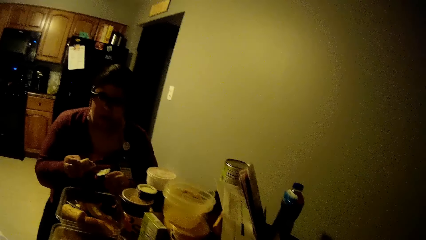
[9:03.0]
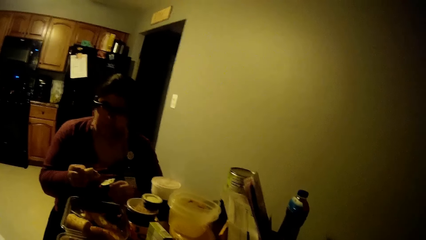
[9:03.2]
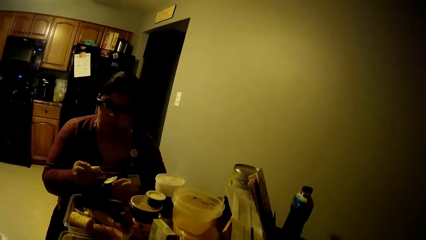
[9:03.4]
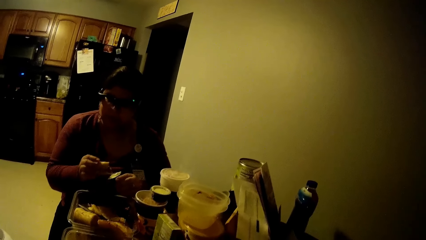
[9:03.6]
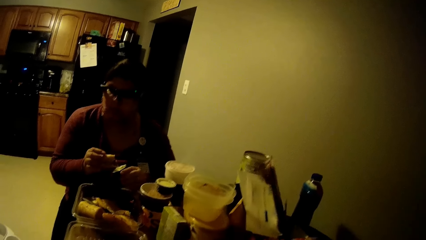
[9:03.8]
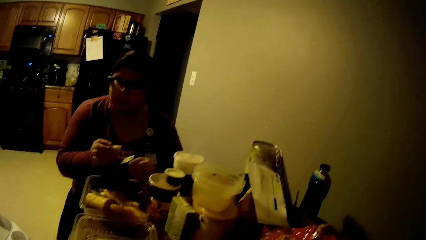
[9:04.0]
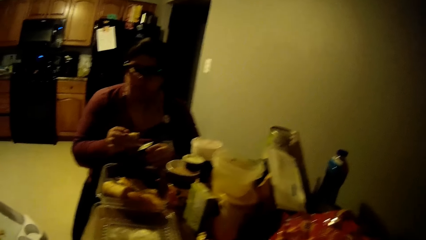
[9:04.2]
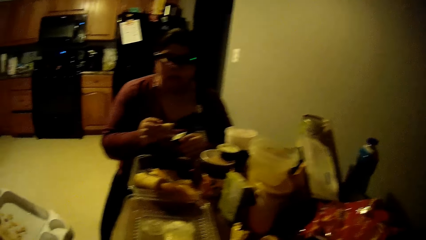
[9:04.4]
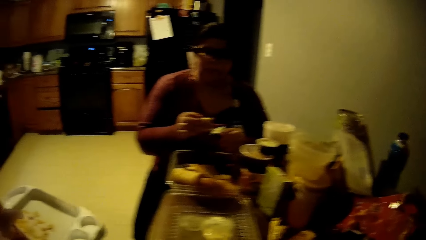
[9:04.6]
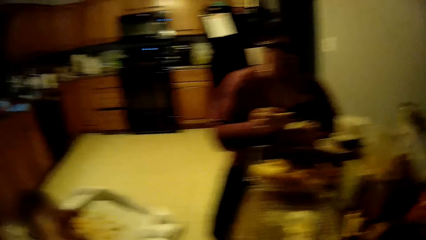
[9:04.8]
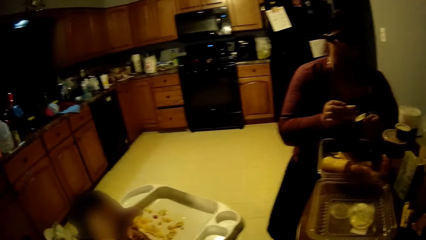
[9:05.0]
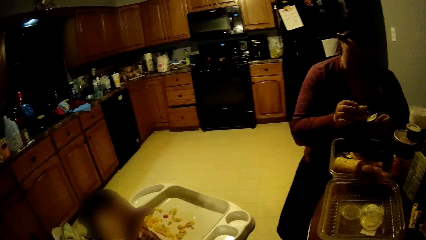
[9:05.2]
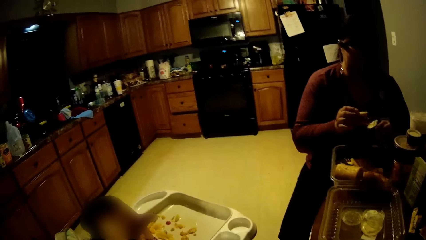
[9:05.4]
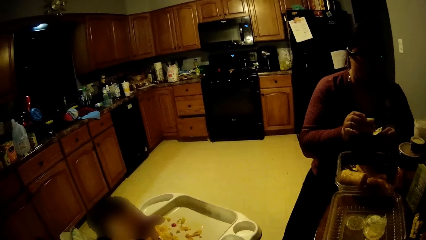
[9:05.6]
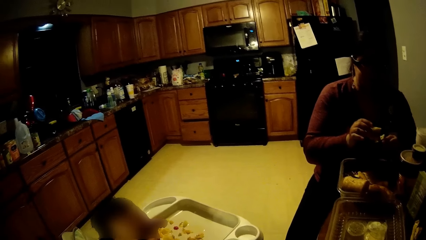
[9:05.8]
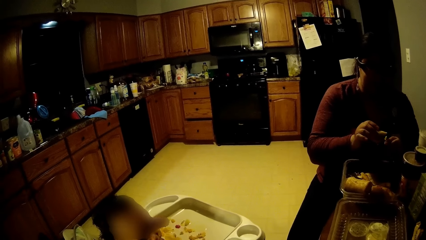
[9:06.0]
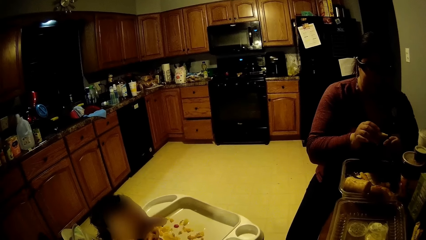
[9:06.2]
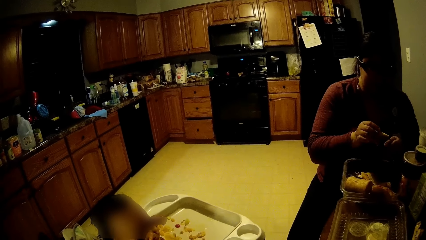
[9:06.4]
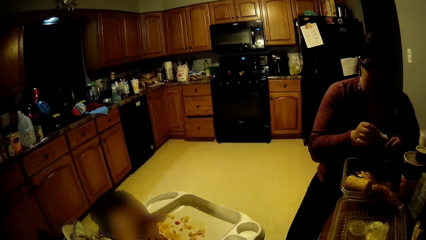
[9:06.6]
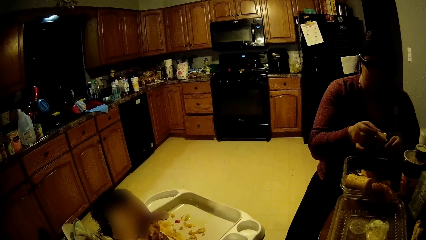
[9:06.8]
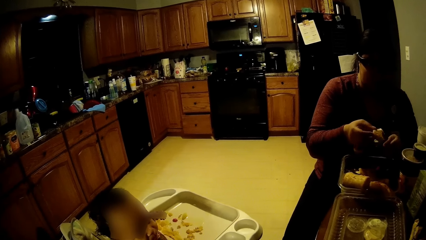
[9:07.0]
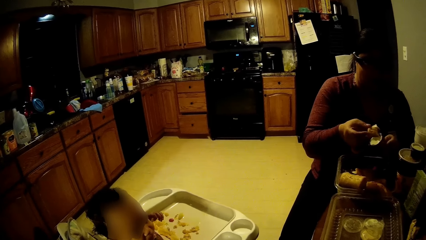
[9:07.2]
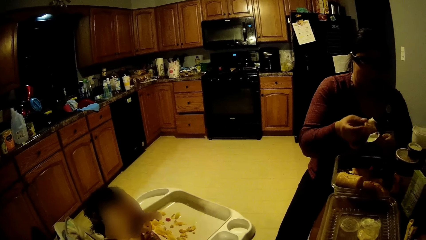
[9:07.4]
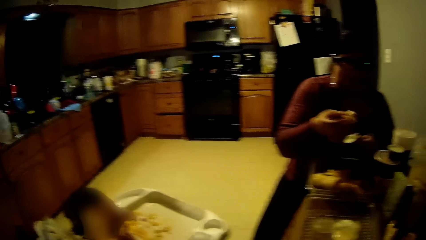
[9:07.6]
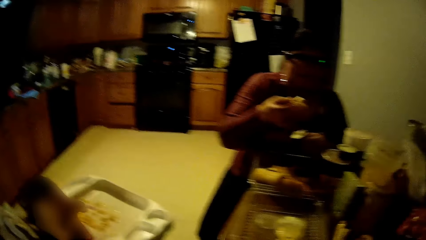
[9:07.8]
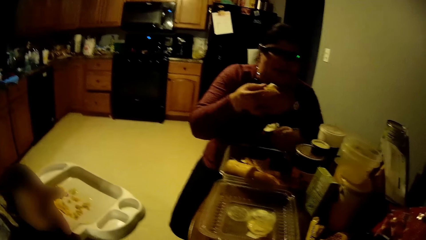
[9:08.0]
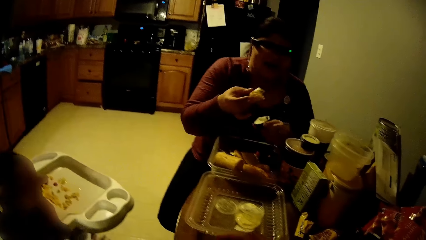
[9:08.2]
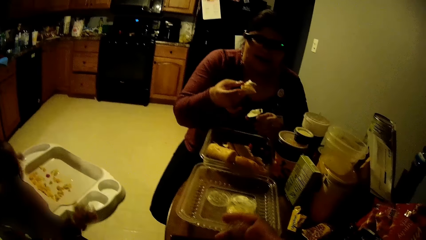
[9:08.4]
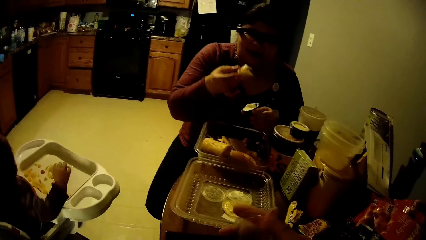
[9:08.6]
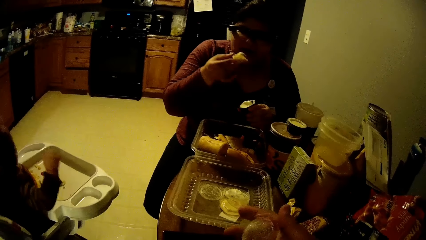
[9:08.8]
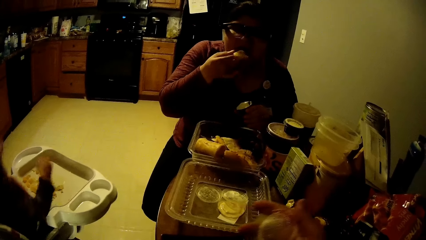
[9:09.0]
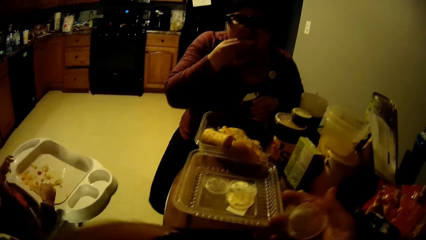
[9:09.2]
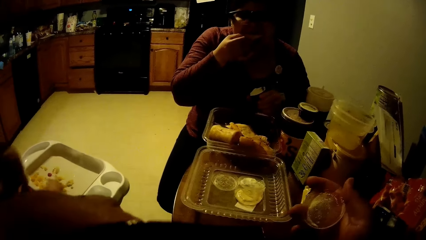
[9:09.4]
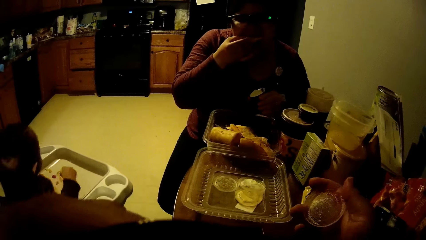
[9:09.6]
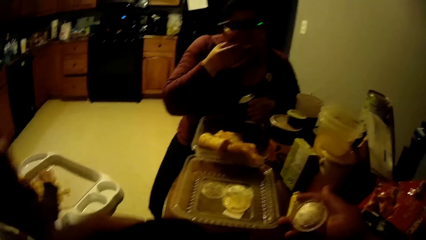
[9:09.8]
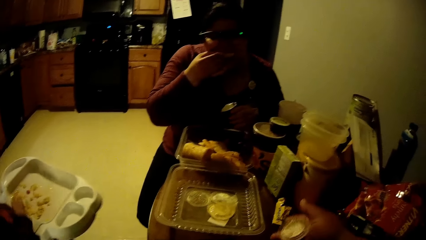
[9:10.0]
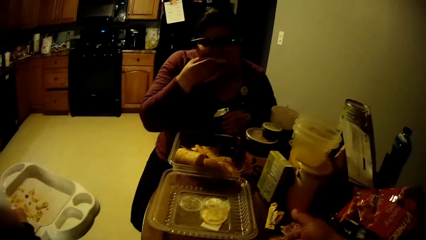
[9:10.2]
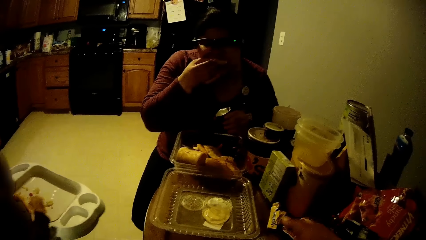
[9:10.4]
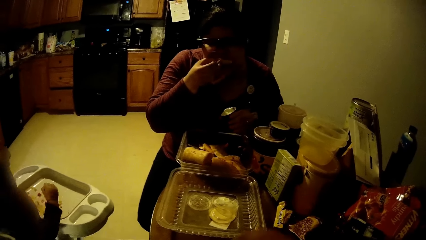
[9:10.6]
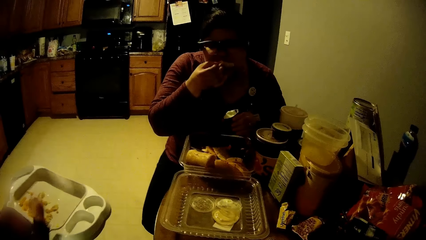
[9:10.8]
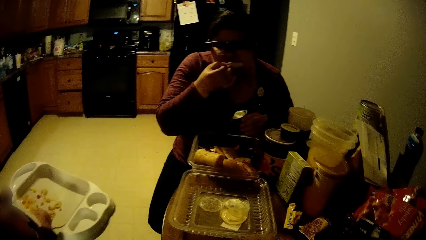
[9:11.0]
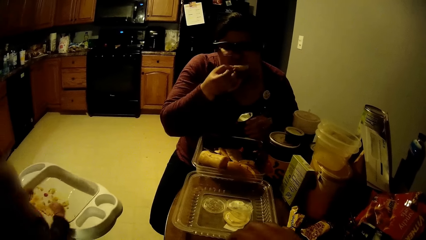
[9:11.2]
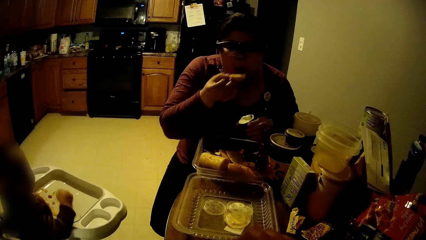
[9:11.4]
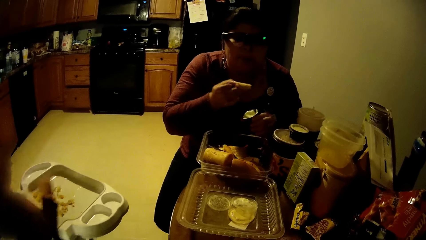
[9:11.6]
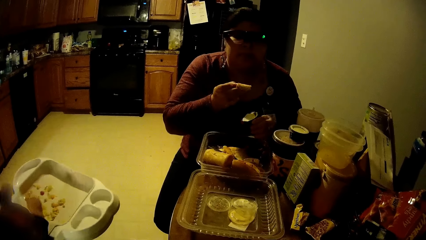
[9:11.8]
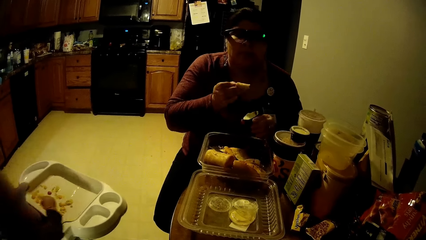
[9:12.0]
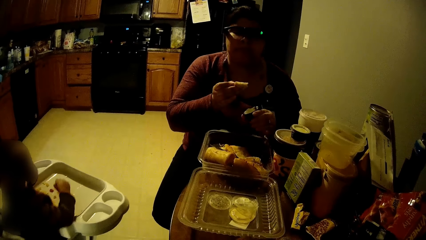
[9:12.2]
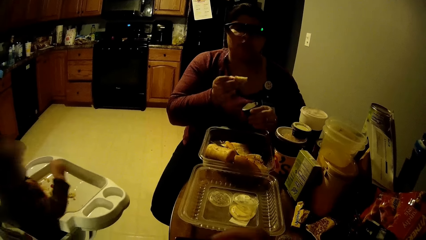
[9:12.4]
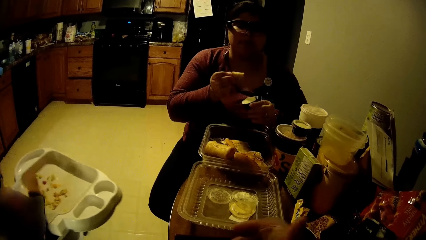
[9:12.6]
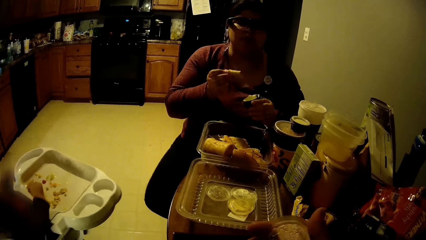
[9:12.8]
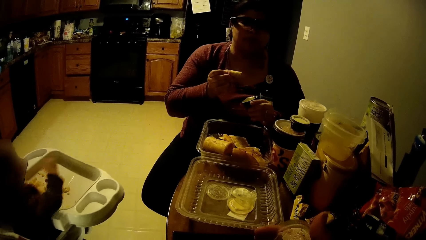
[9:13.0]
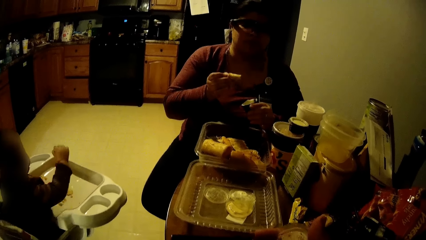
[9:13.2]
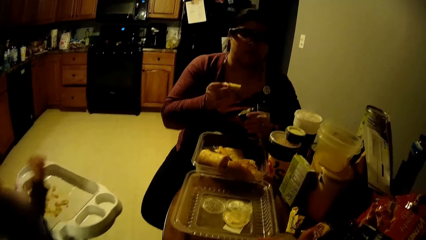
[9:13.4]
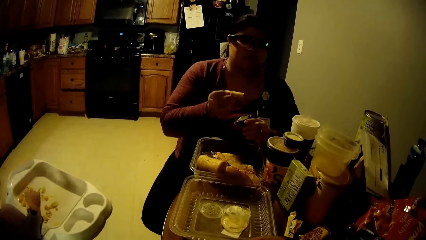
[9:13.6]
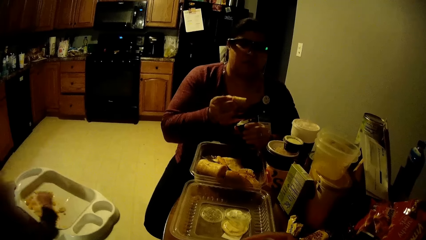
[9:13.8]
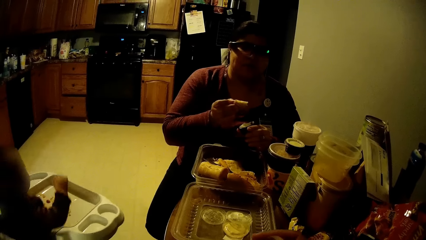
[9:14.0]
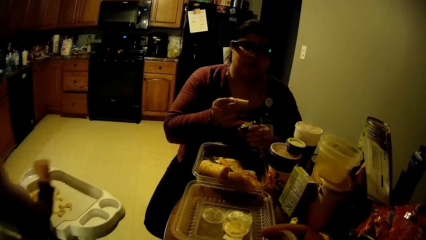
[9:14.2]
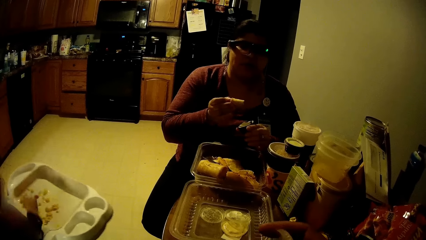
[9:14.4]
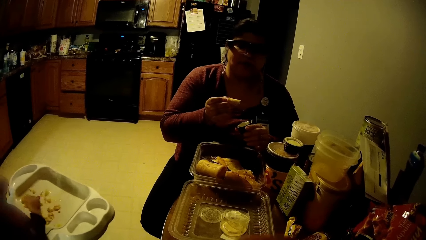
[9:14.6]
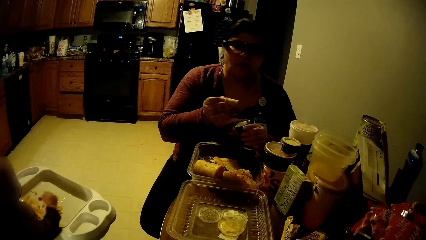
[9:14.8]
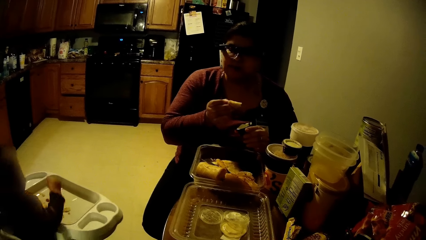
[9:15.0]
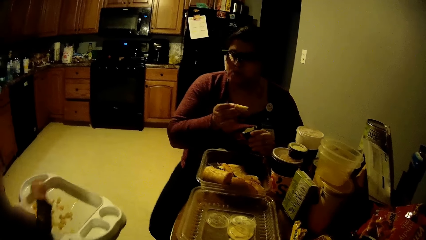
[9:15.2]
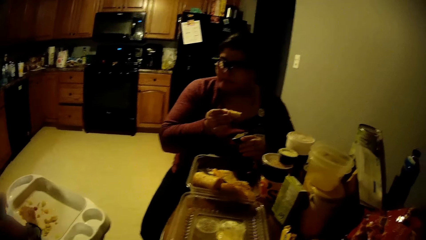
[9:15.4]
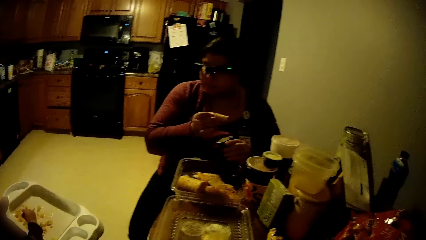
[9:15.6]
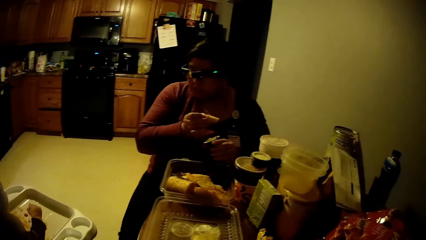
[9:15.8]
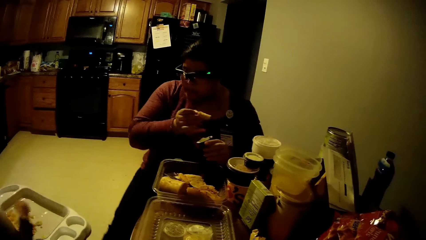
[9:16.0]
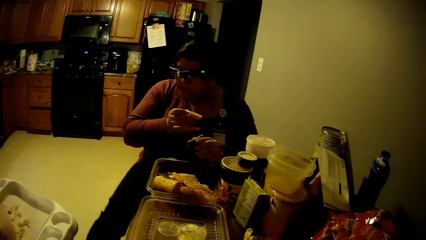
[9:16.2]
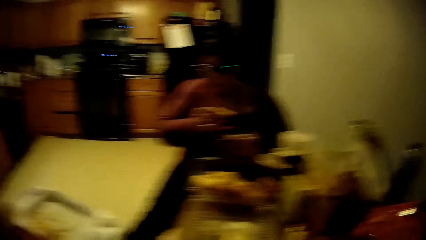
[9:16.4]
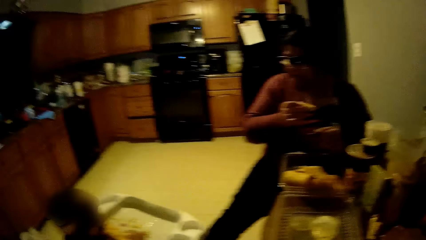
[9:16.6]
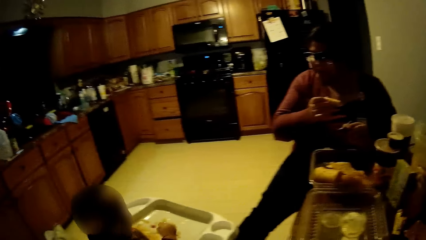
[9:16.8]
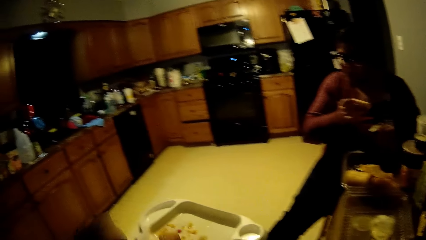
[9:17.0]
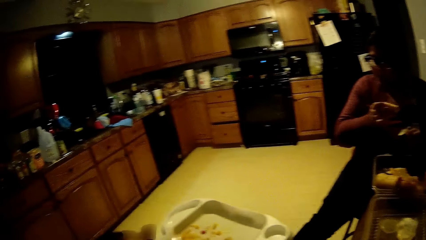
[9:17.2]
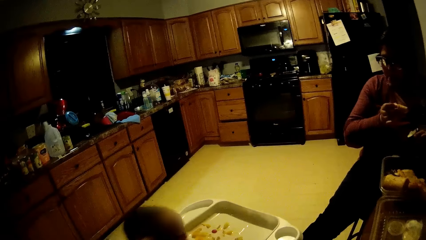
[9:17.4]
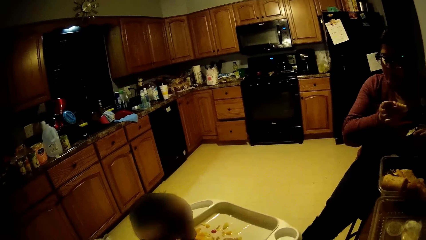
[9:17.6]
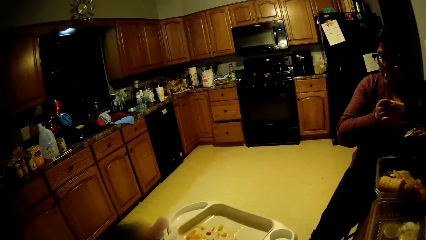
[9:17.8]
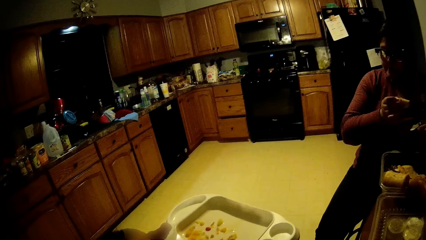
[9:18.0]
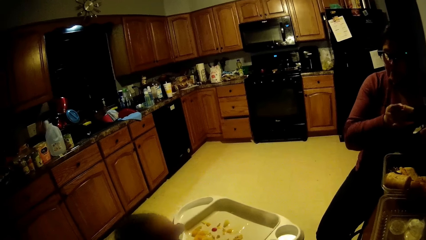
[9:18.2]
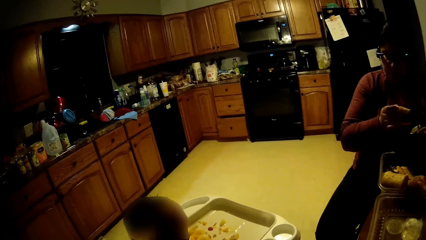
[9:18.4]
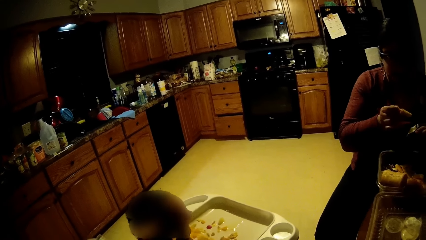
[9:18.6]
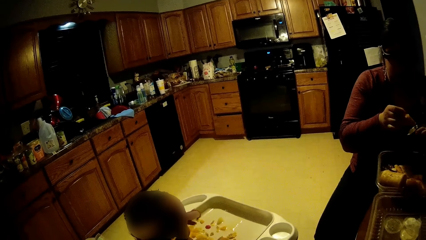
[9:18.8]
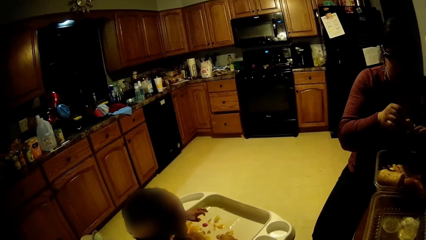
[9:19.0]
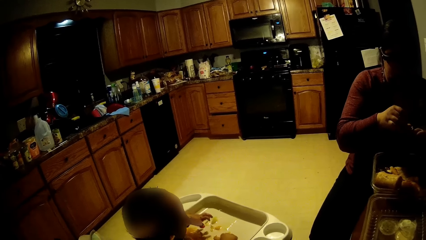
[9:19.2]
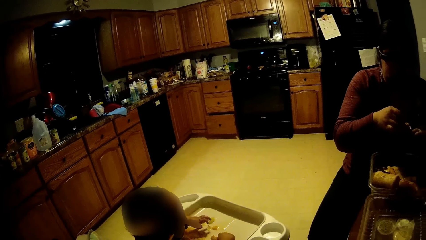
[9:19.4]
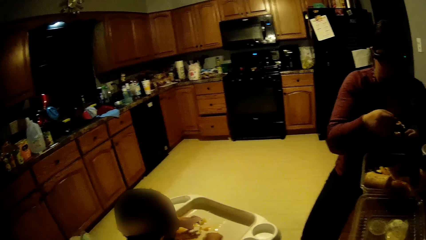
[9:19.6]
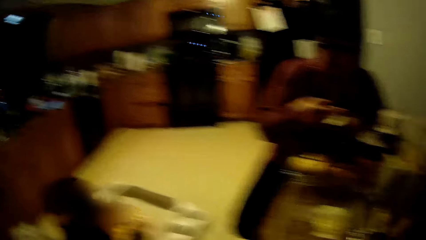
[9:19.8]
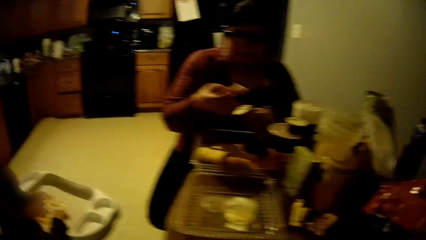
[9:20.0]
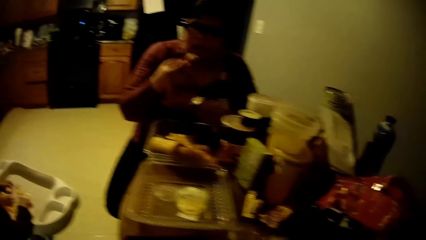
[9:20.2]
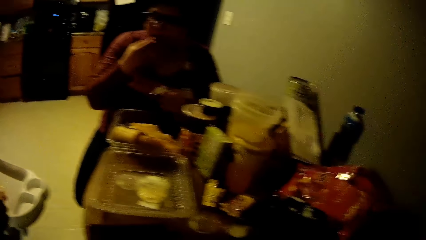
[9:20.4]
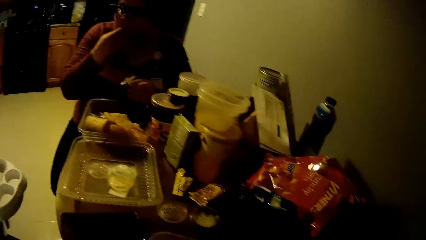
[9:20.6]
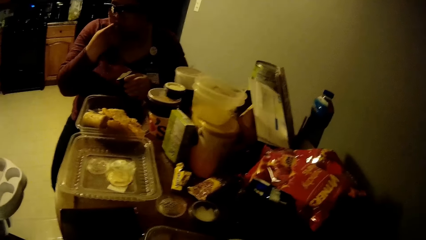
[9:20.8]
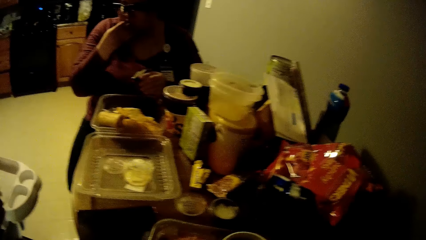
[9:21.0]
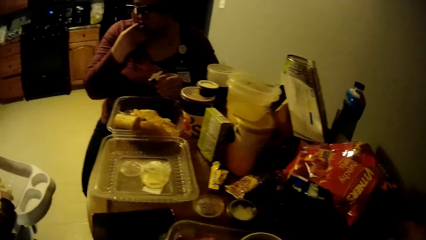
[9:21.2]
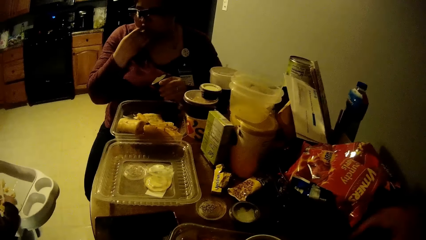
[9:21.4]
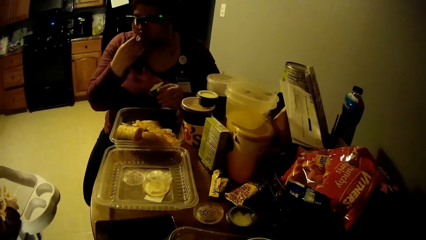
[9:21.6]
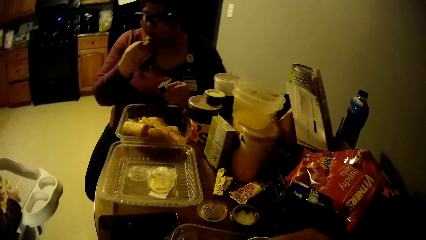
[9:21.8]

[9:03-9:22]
The woman scoops yoghurt from the cup with the snack in her right hand. A baby fidgets on a baby chair. The woman eats the snack with her right hand. The camera wearer holds a lid. Another woman places her right leg on the feeding chair. The other woman dips the pie in her right hand in a cup of sauce in her left hand. The other woman eats part of the pie in her right hand.
